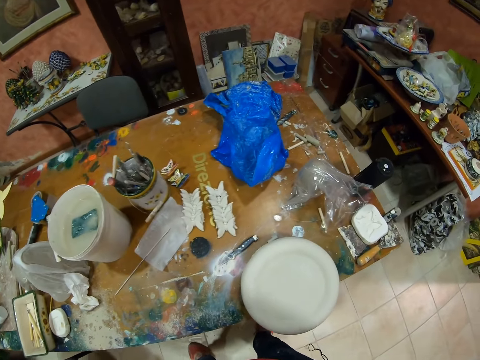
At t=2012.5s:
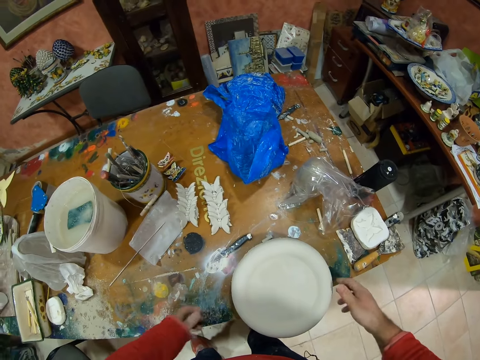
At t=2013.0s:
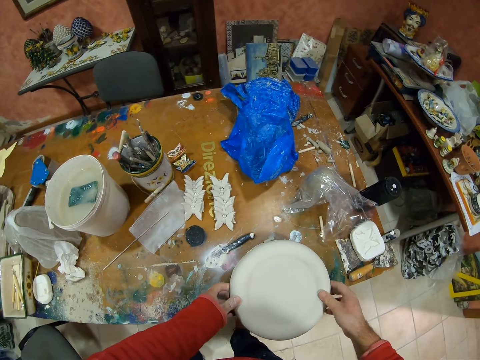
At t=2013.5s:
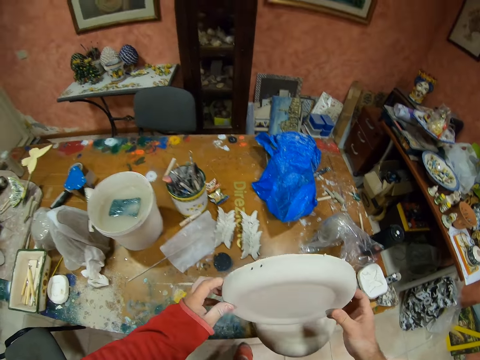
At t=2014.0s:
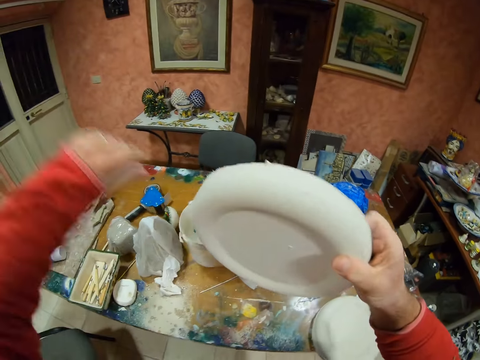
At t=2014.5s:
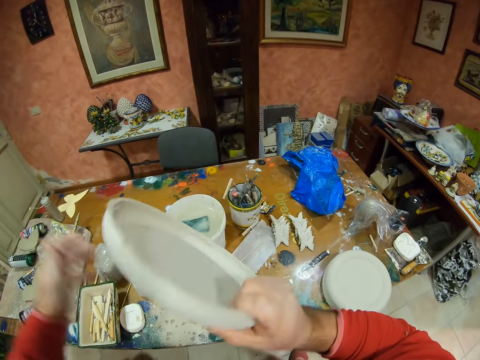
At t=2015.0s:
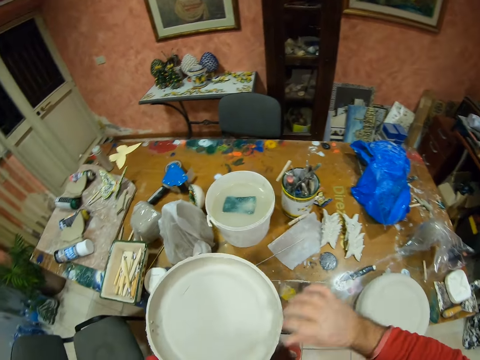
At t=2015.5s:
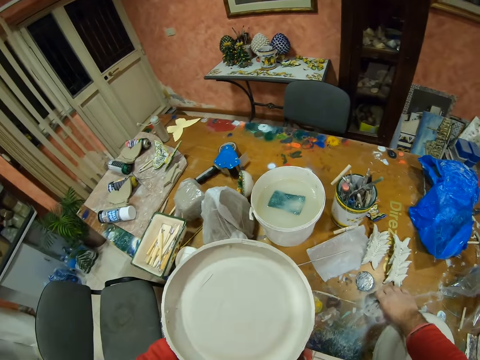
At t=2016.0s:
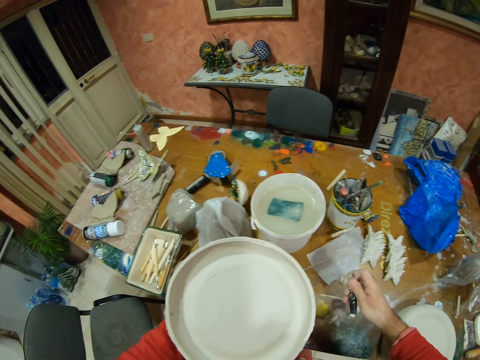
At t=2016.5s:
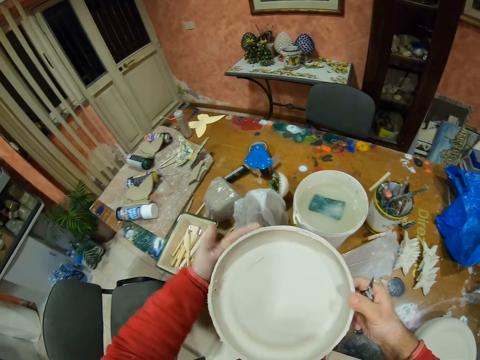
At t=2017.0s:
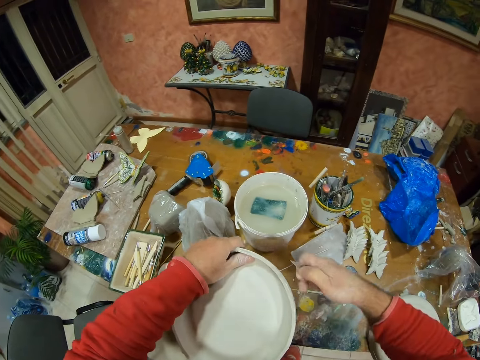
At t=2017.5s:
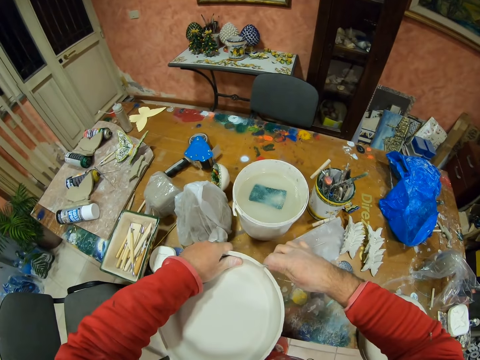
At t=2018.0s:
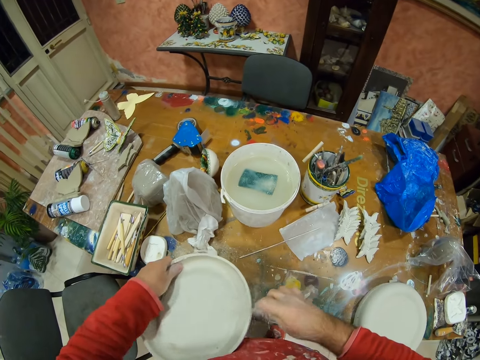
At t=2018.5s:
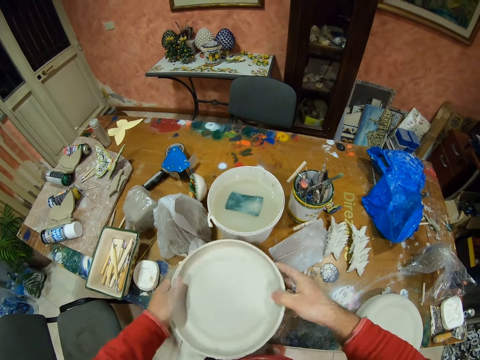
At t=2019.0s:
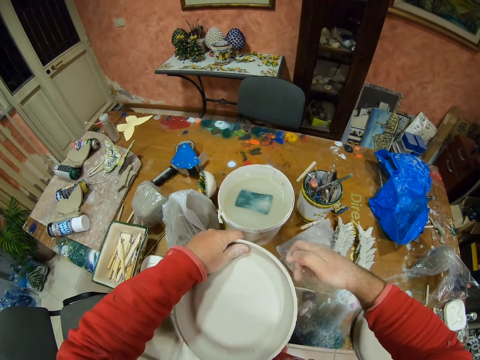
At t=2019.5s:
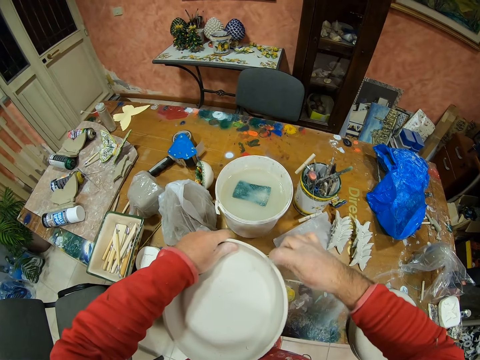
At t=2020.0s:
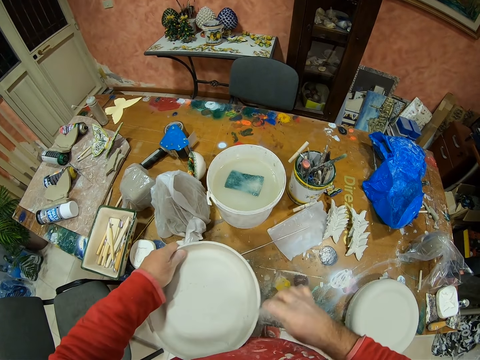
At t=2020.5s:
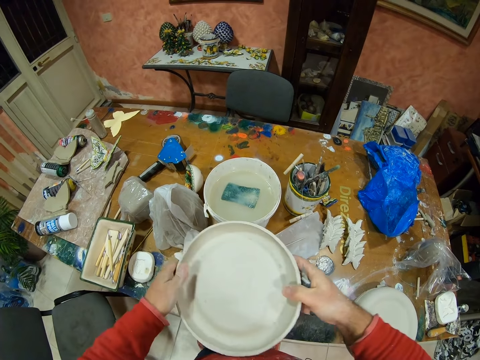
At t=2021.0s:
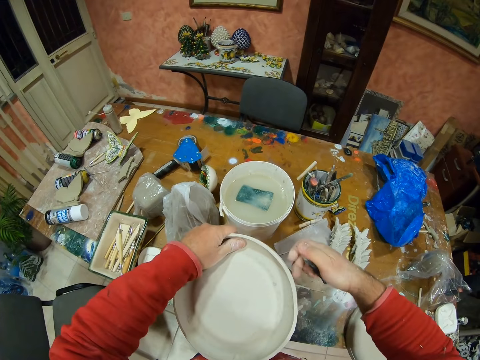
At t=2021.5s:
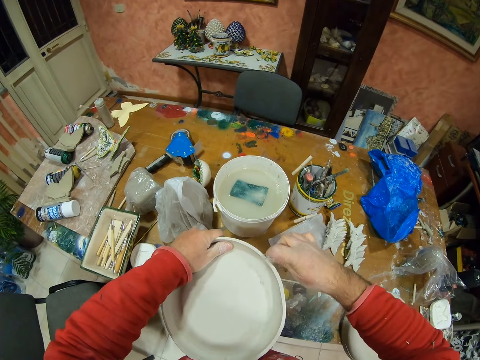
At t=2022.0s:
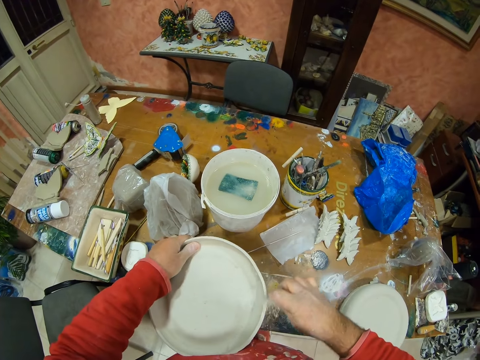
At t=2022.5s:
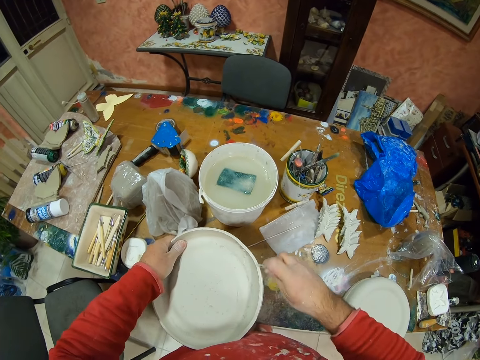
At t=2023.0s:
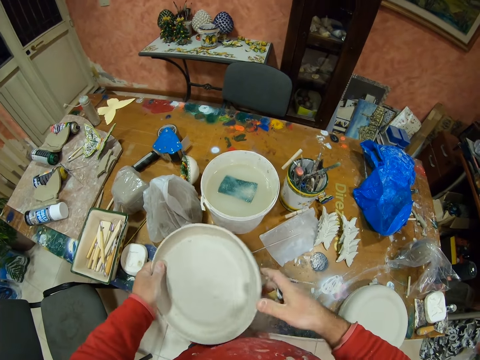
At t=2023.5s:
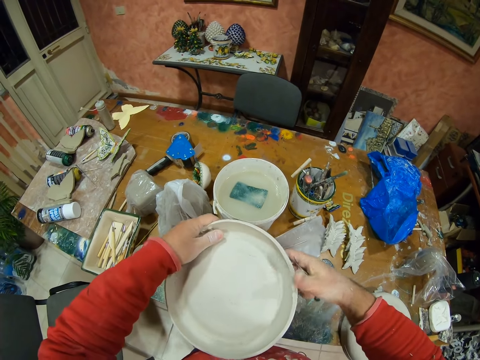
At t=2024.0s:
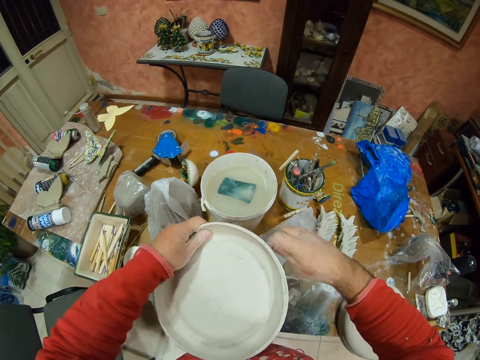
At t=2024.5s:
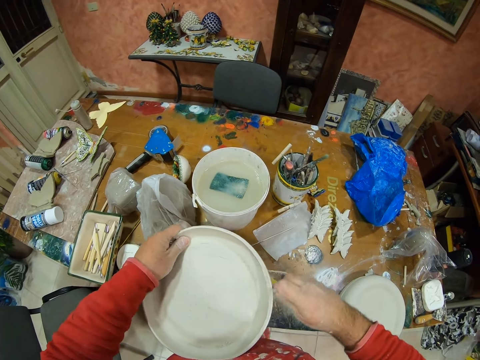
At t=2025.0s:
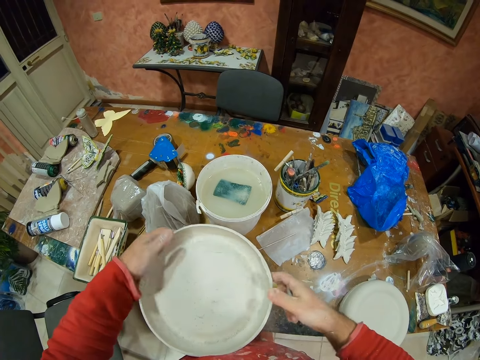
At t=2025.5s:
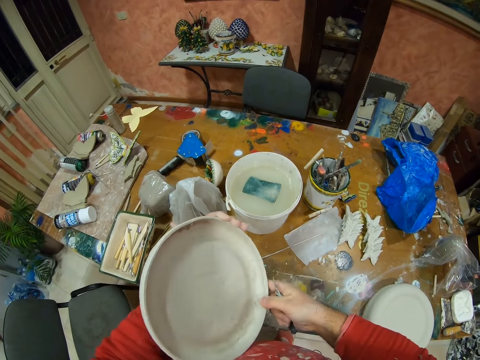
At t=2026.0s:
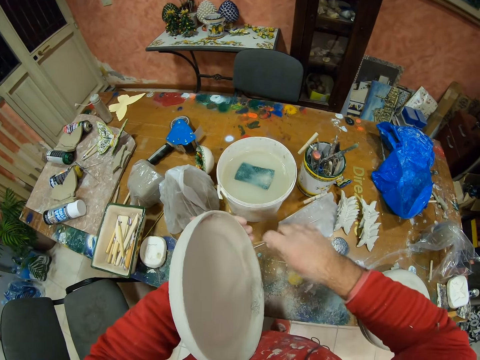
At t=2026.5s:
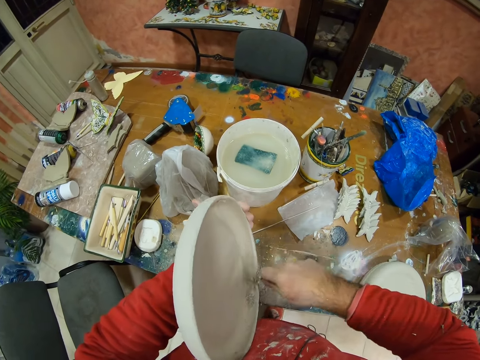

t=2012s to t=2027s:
The camera wearer picks up a decor or molding plate. They pick up a polishing tool or knife. They scratch the plate. They polish the decor.

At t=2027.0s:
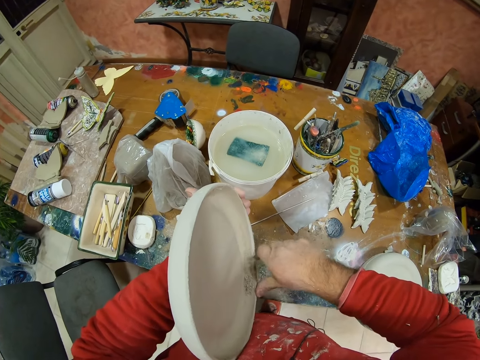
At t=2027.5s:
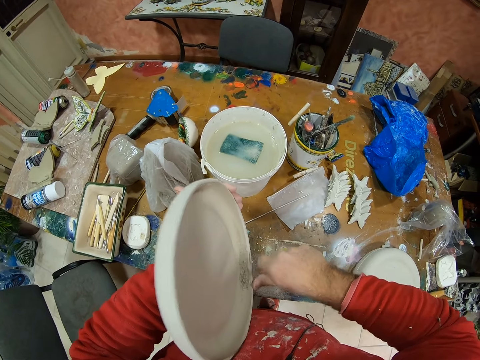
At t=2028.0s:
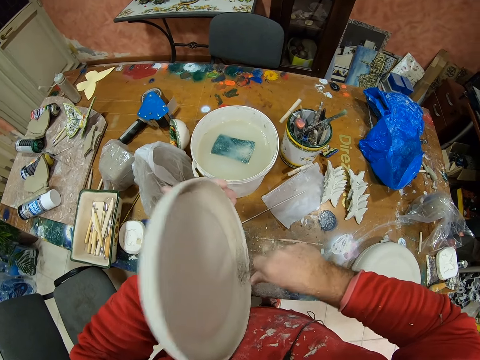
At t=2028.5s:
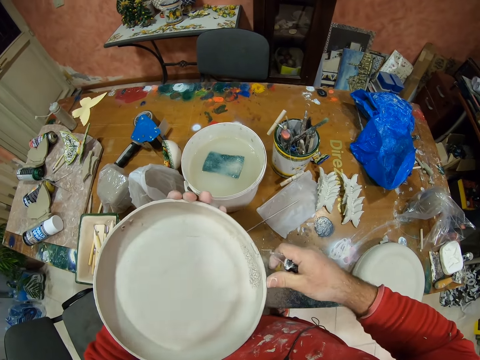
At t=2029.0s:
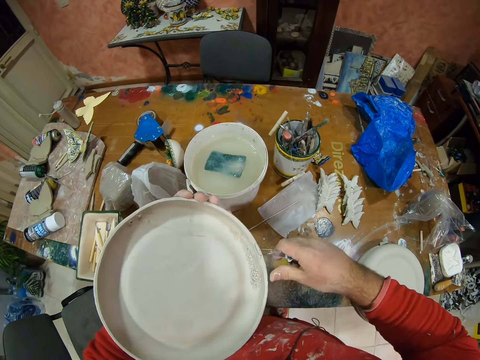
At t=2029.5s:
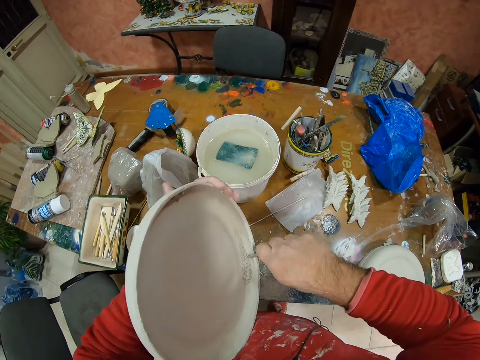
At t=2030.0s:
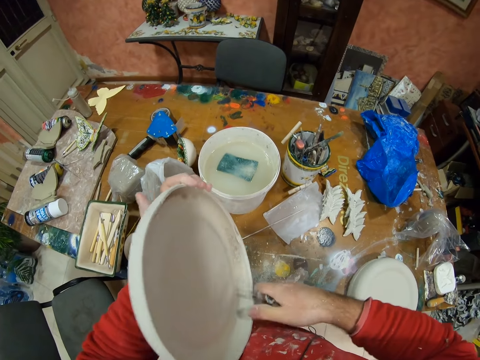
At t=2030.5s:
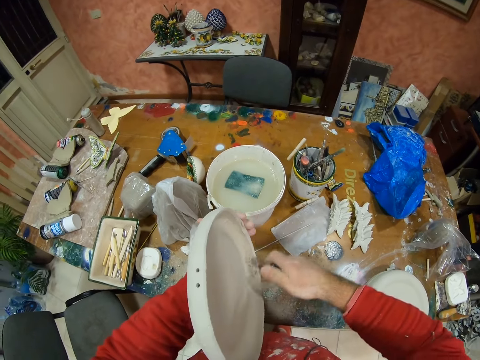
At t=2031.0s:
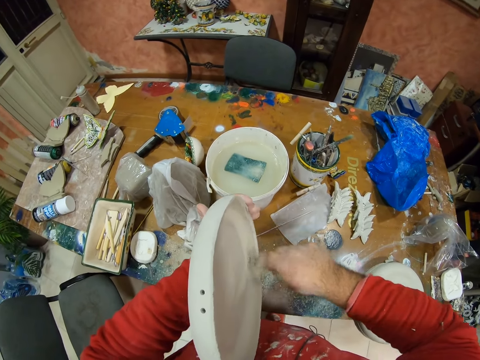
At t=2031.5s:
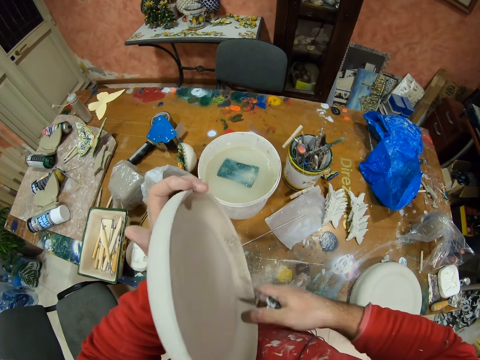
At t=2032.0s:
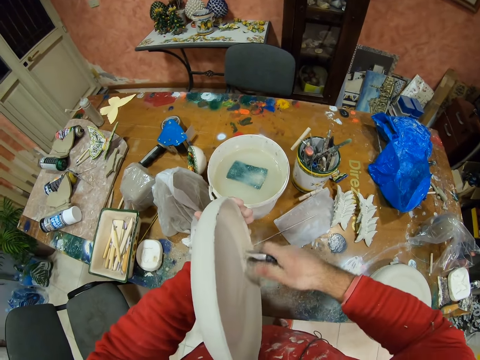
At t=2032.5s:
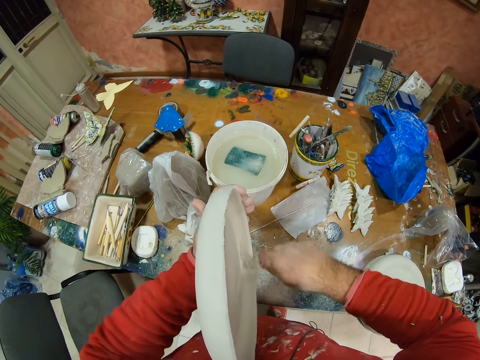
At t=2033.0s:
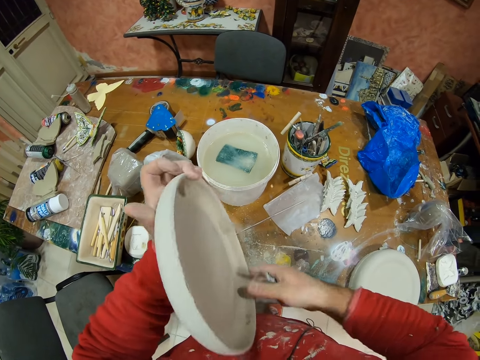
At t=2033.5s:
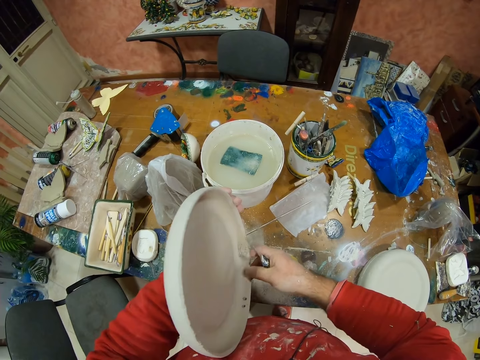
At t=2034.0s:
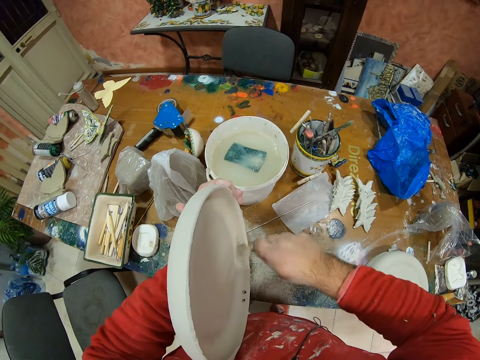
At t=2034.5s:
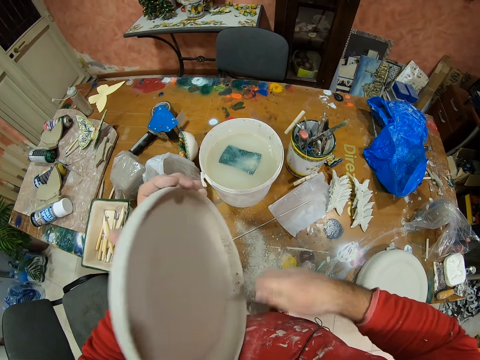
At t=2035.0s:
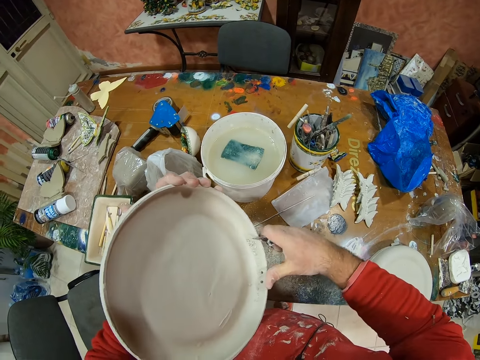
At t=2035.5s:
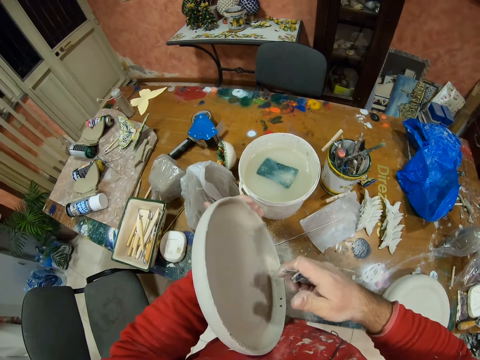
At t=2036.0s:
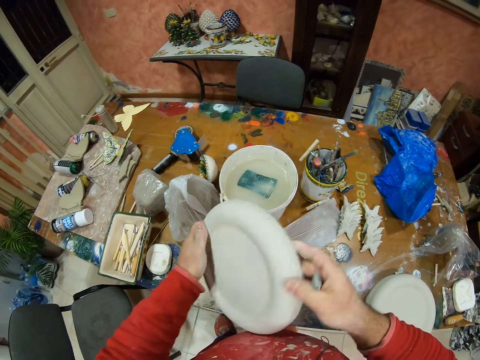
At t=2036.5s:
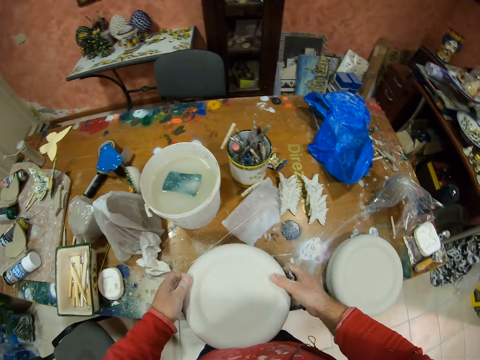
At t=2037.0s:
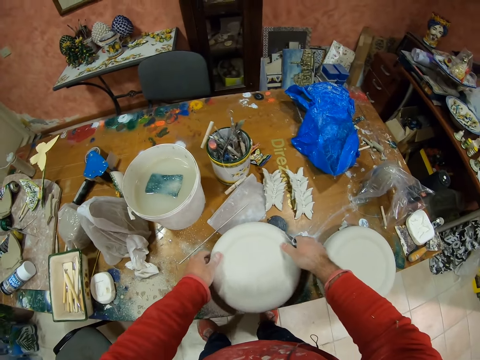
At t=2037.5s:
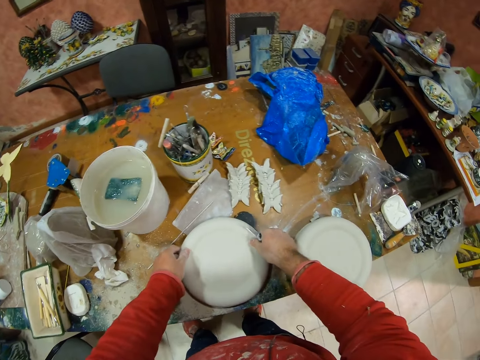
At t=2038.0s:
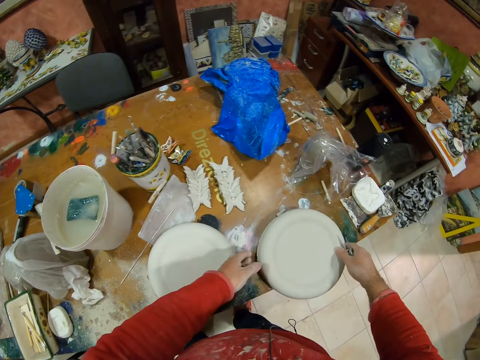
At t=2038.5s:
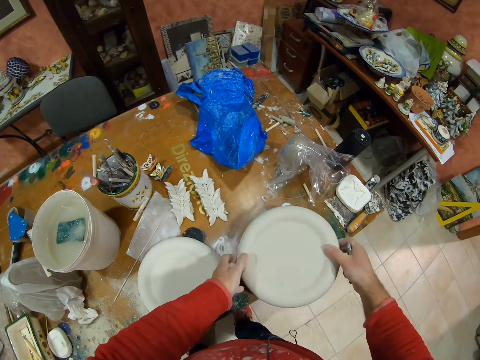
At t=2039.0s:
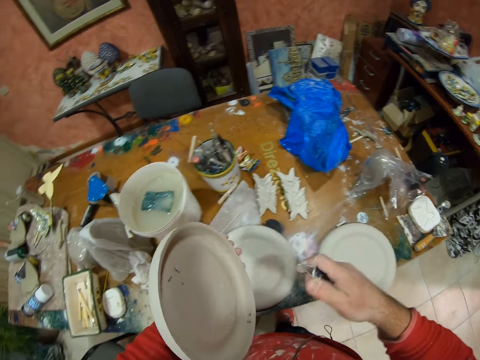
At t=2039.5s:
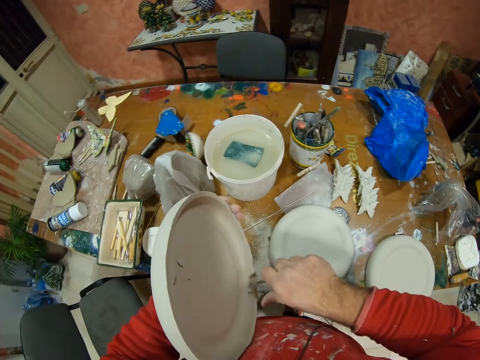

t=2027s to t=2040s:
The camera wearer puts décor on the table. They pick up the decor.
